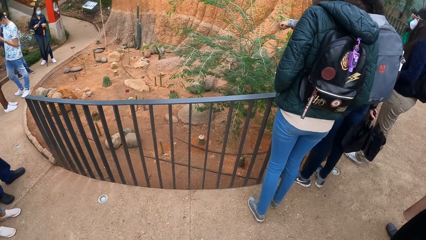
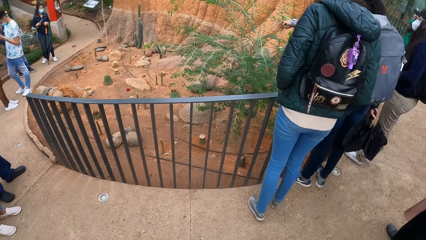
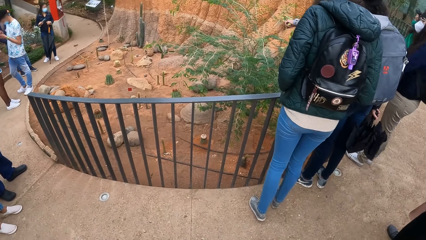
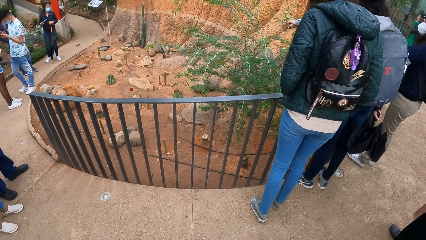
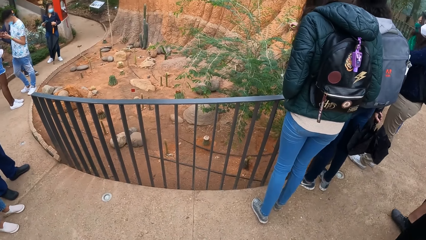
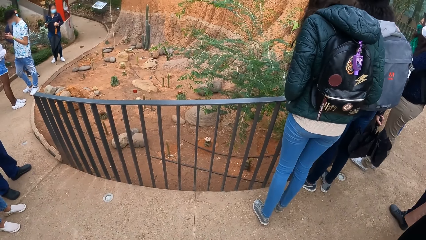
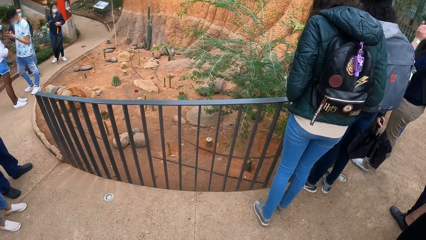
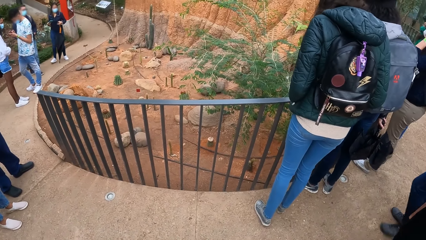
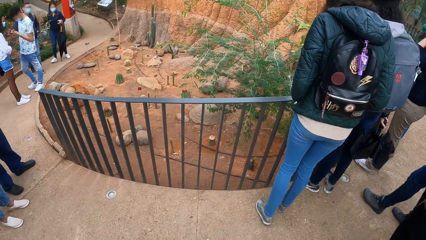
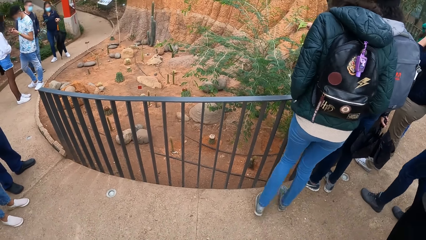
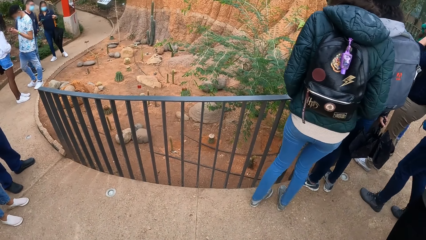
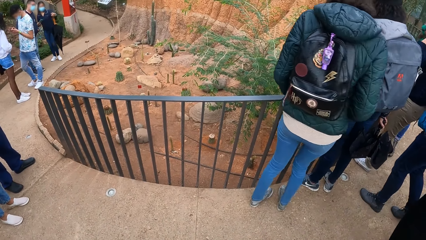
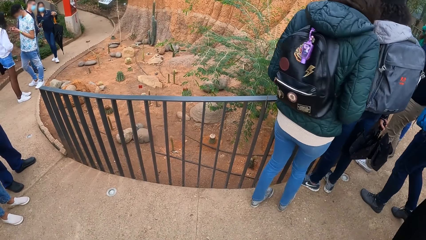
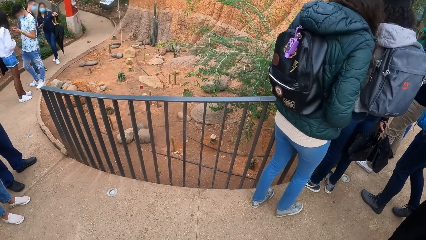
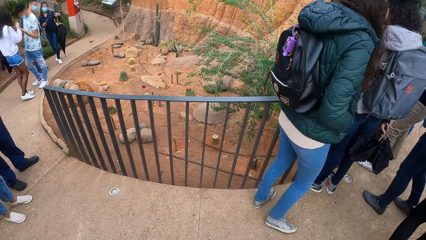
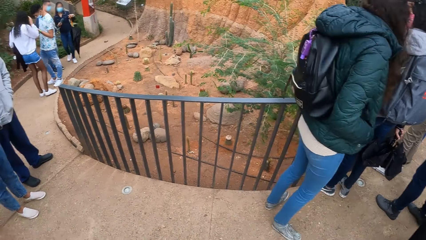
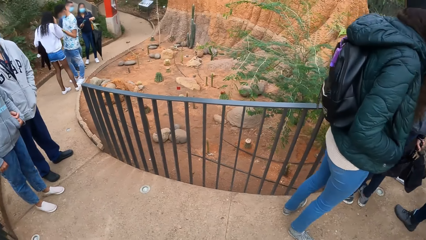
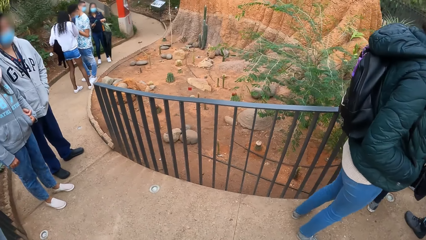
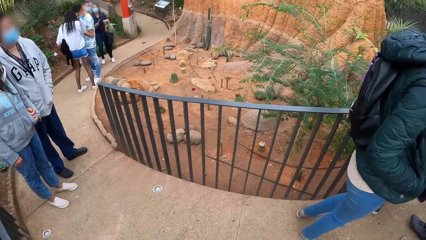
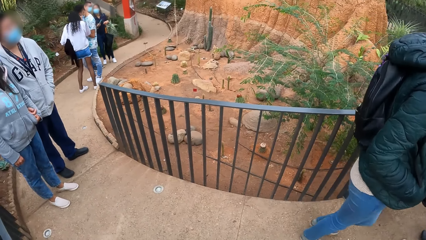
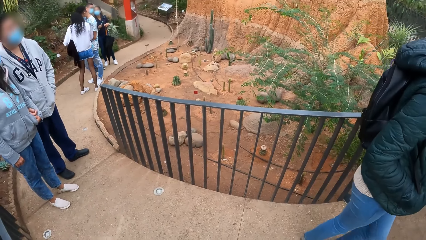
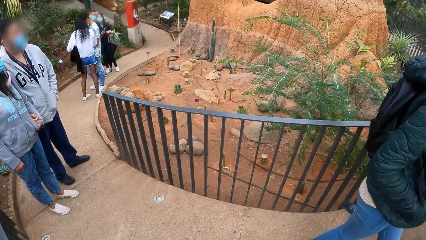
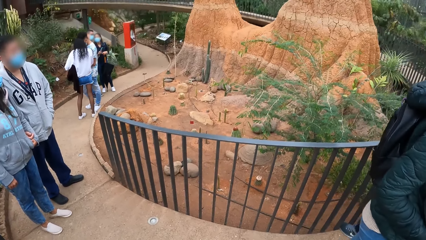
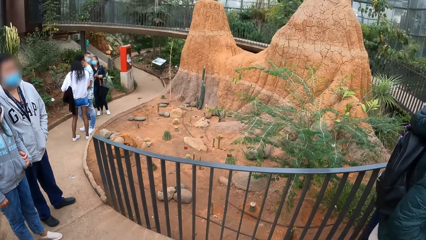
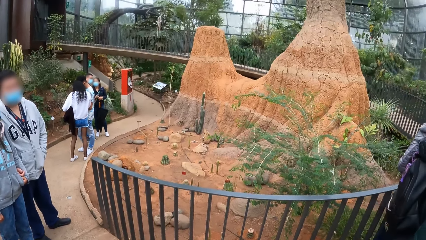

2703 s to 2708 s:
The woman points at some stones with her left hand.

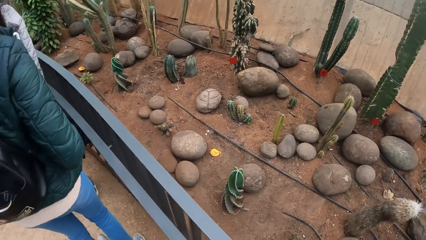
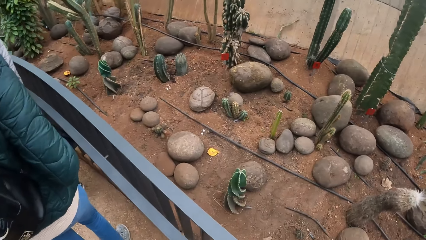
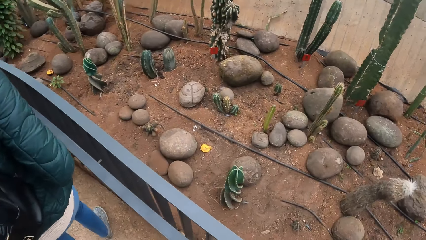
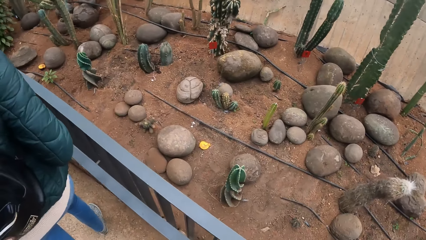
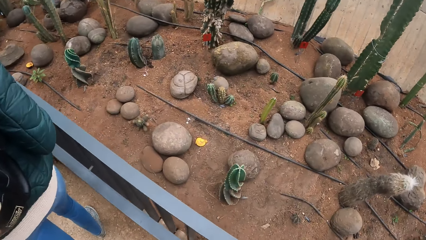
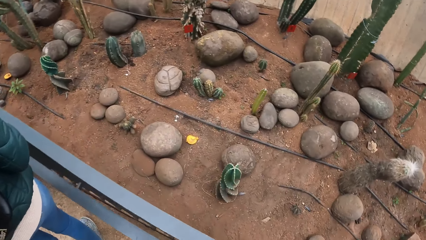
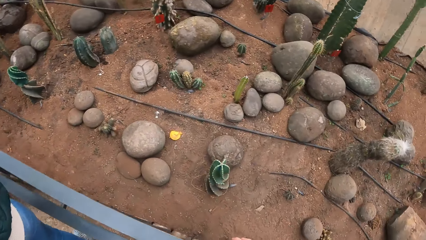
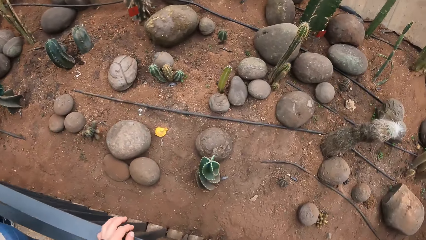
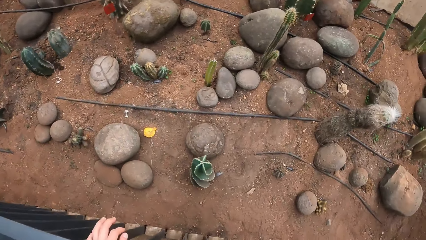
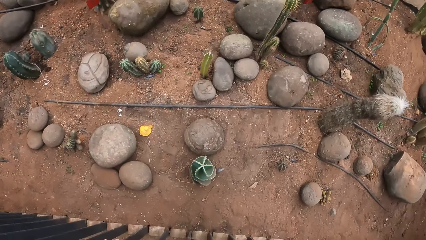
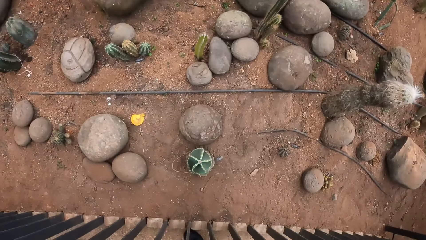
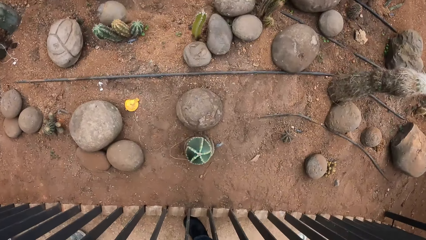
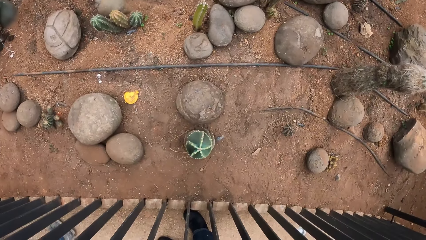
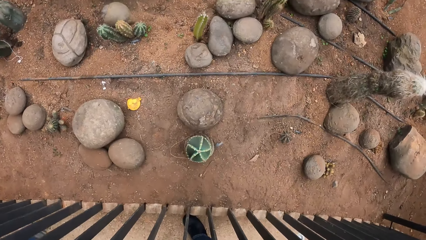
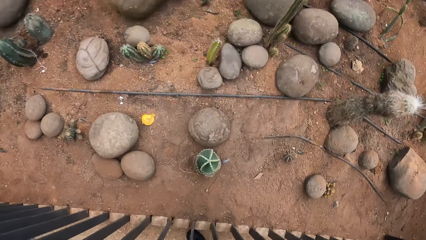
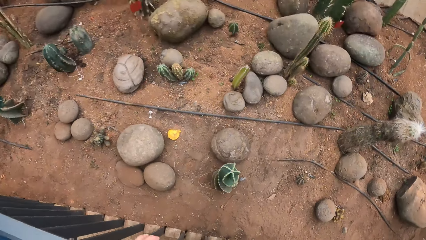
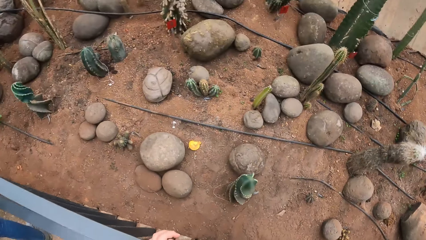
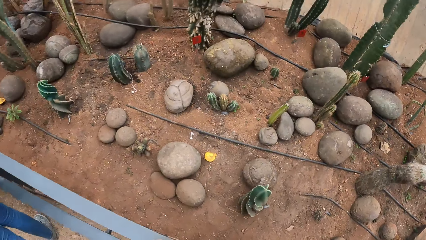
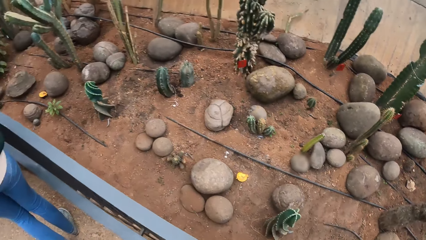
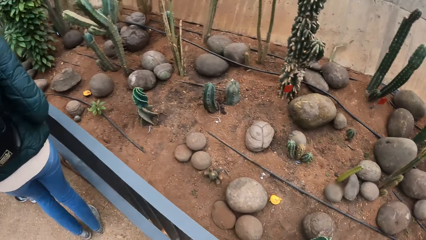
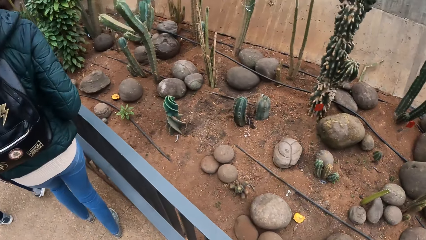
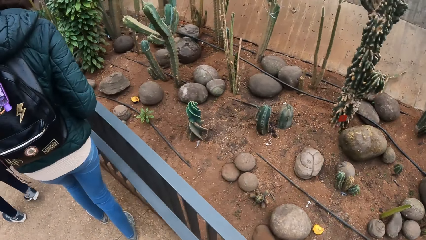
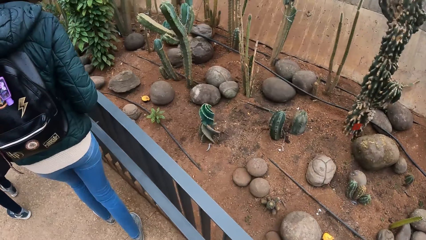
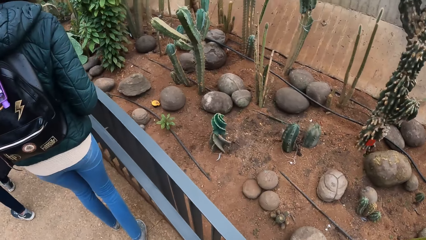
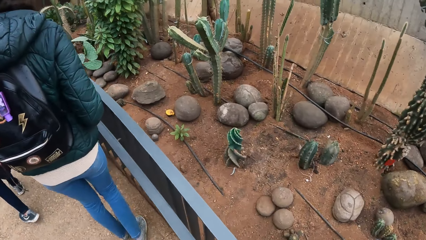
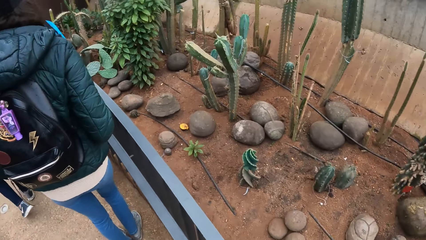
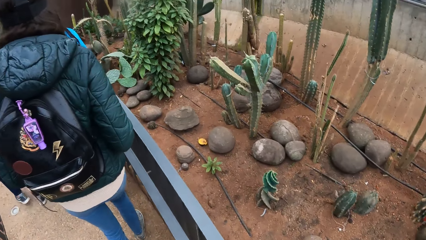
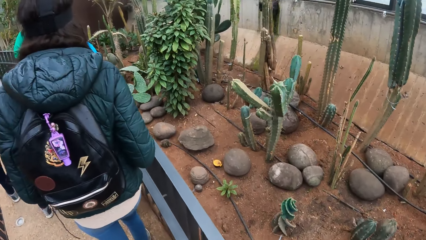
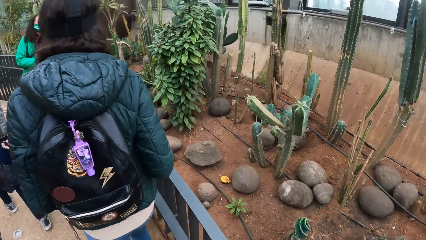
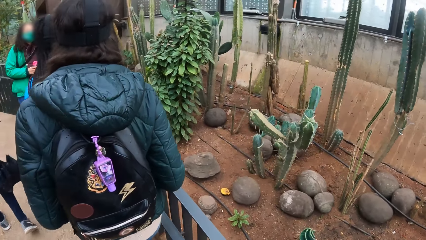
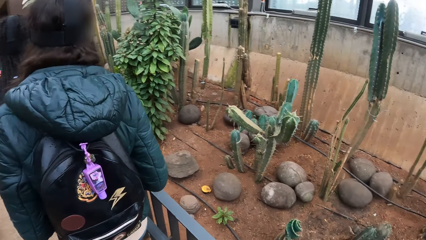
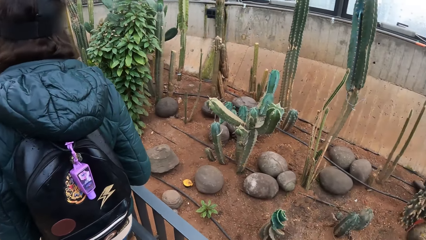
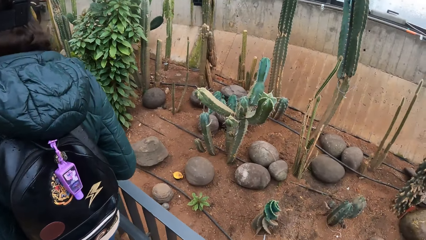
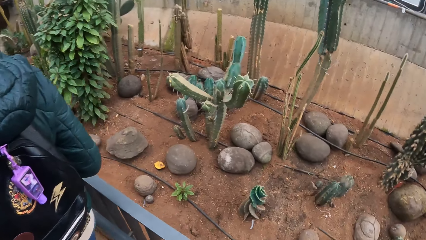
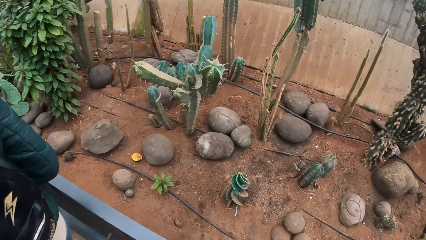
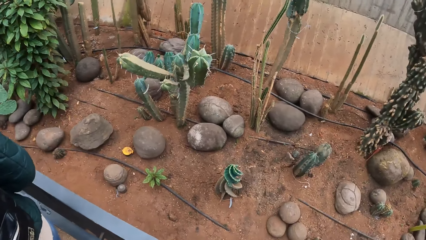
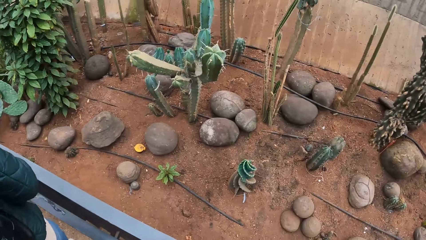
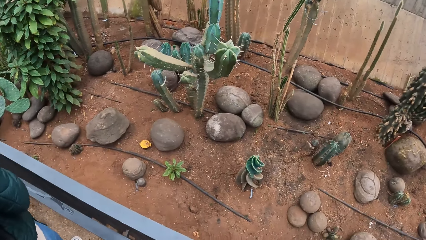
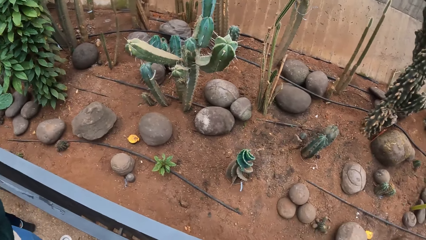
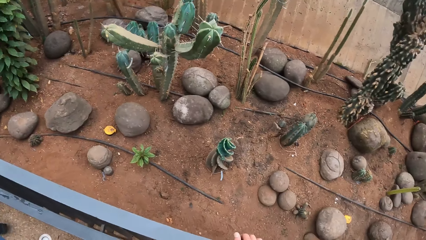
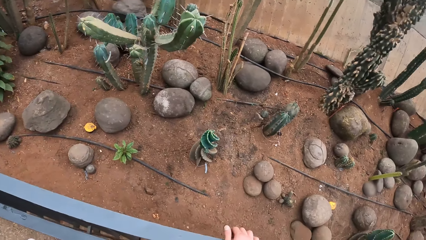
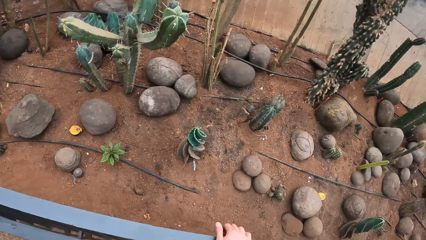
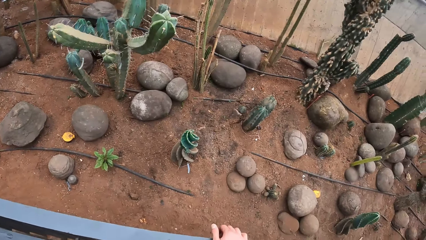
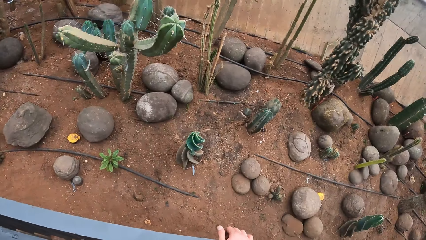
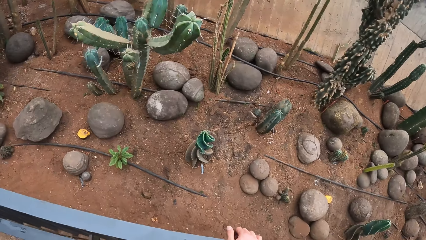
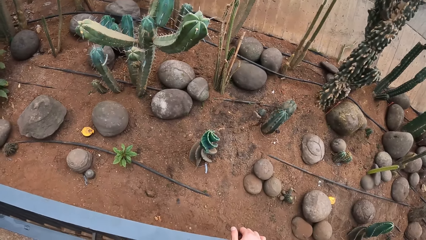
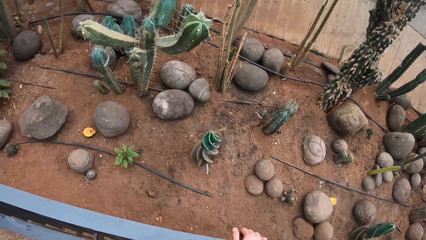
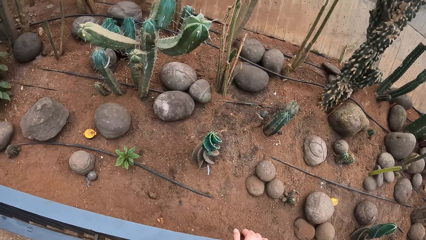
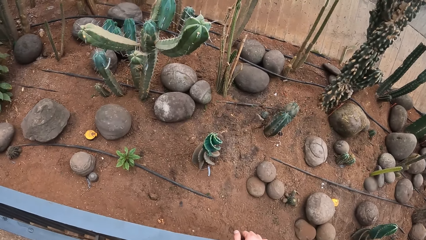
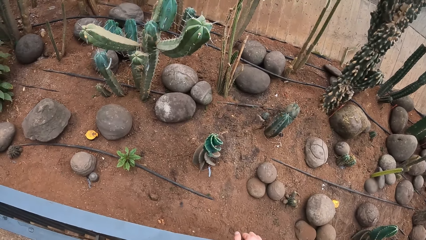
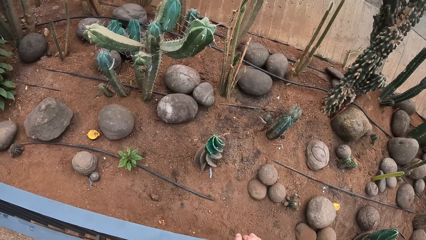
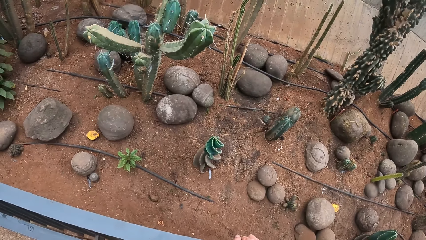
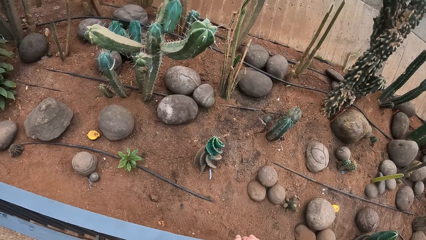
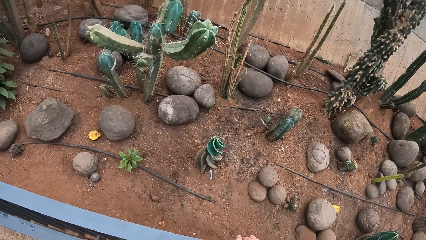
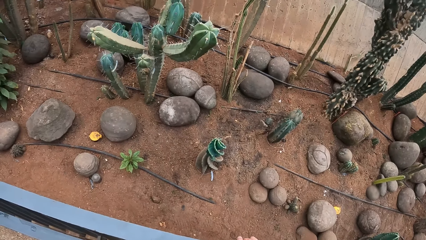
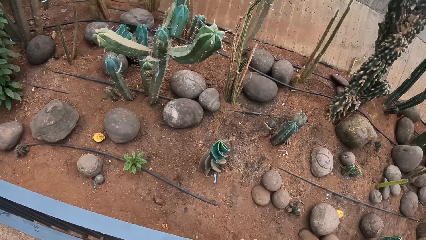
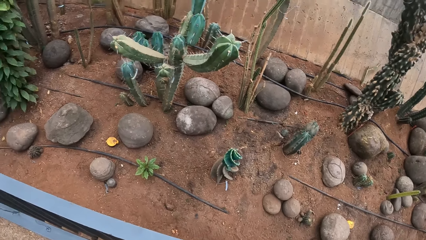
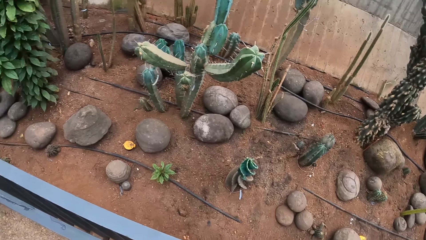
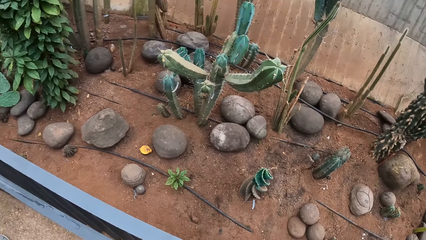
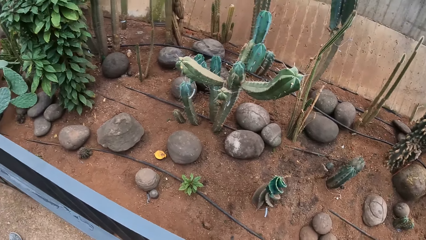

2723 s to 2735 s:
The camera wearer places her left hand on a rail in a greenhouse. She removes her left hand from the rail in the greenhouse. A woman holds a water bottle in her right hand.
